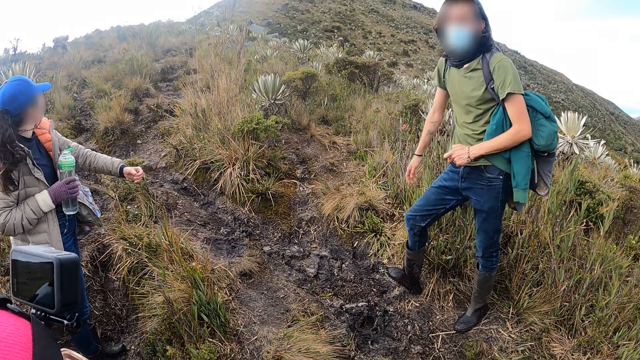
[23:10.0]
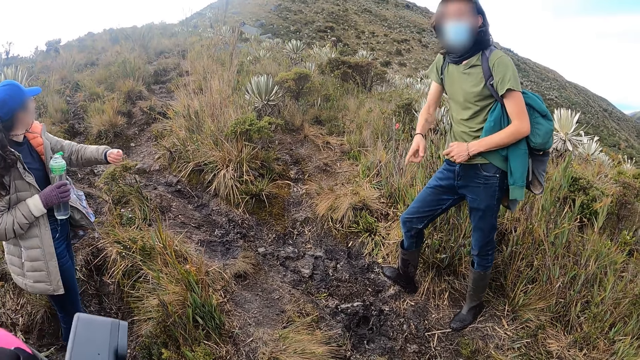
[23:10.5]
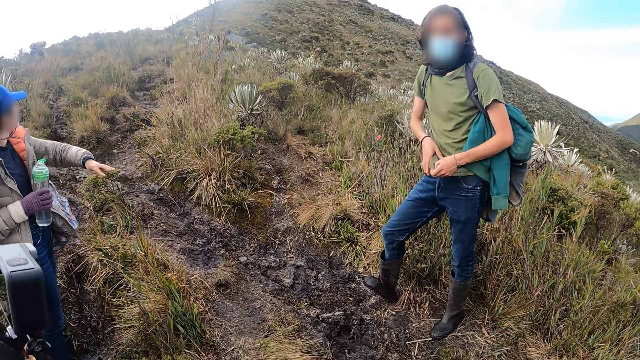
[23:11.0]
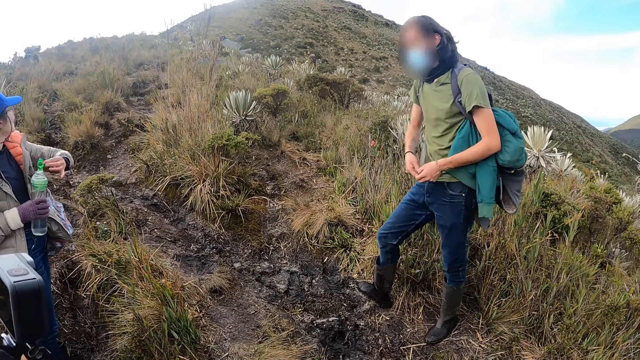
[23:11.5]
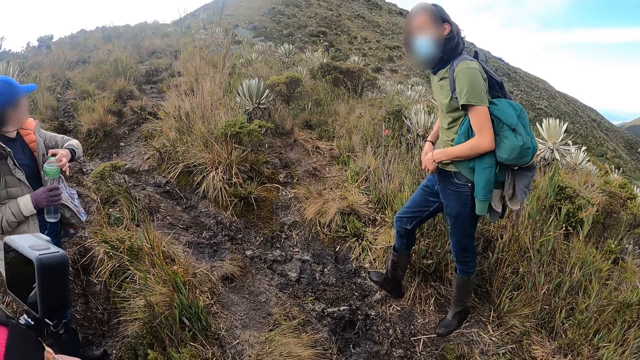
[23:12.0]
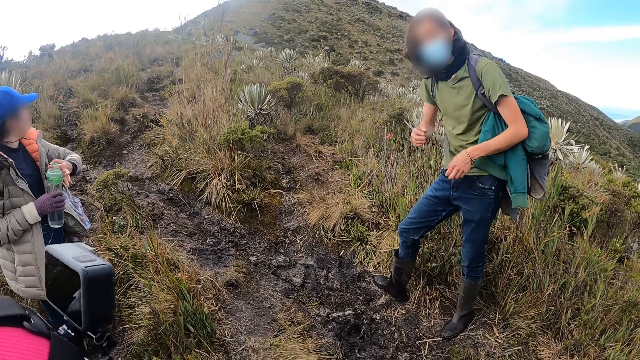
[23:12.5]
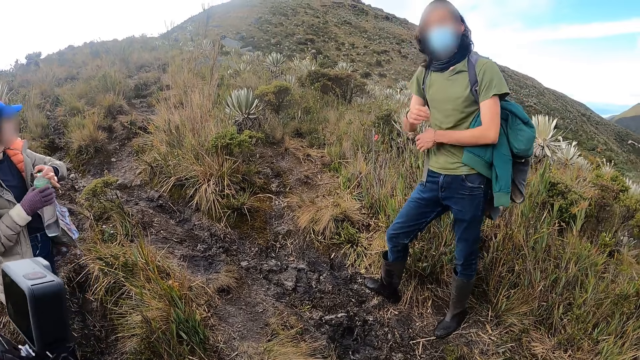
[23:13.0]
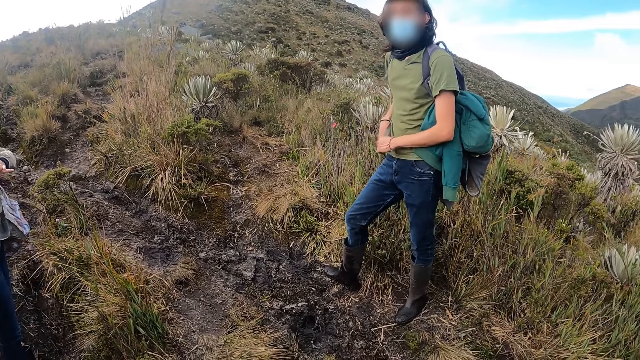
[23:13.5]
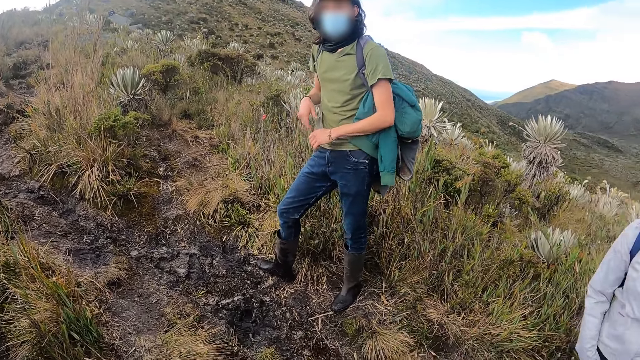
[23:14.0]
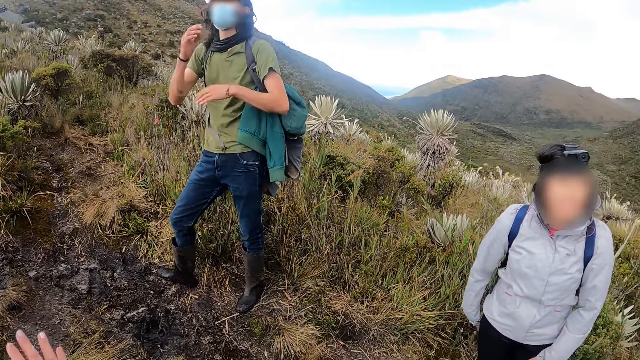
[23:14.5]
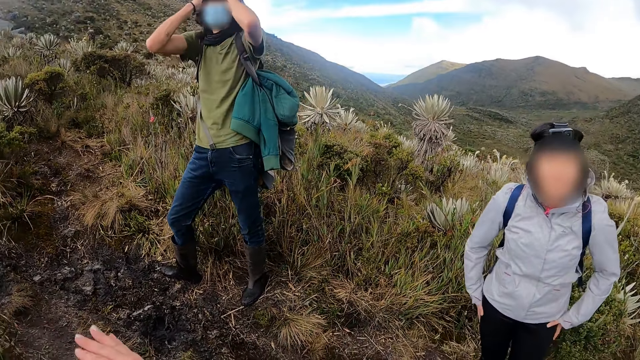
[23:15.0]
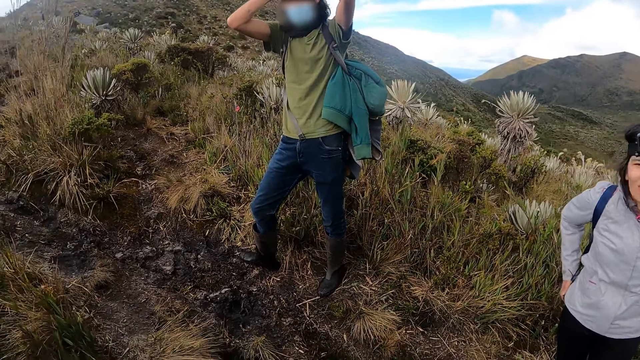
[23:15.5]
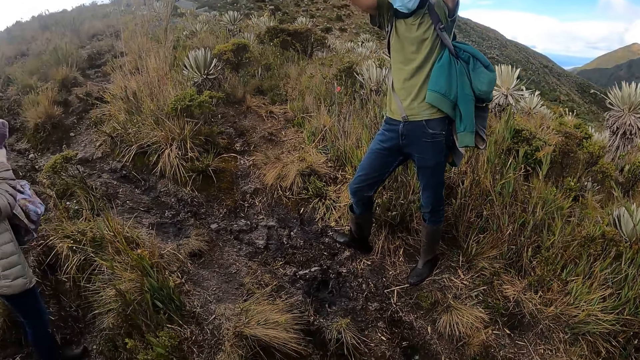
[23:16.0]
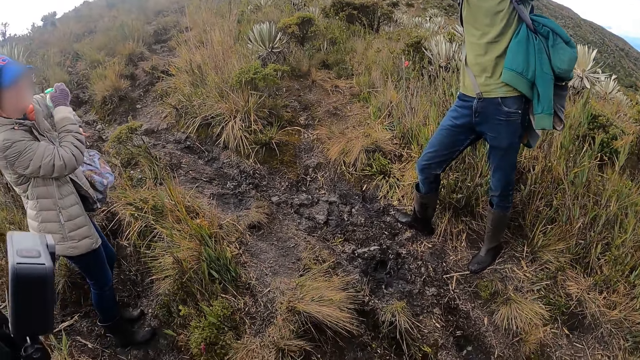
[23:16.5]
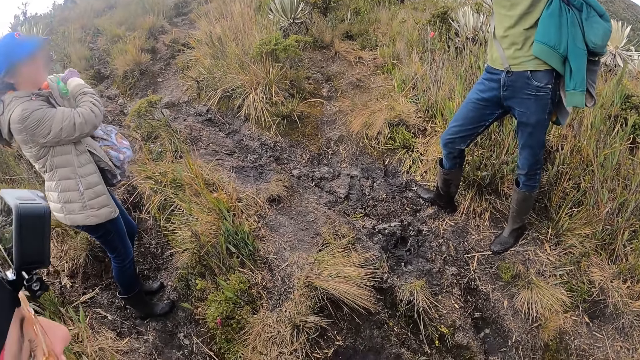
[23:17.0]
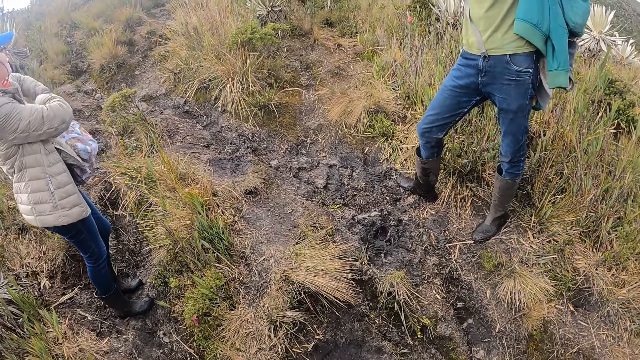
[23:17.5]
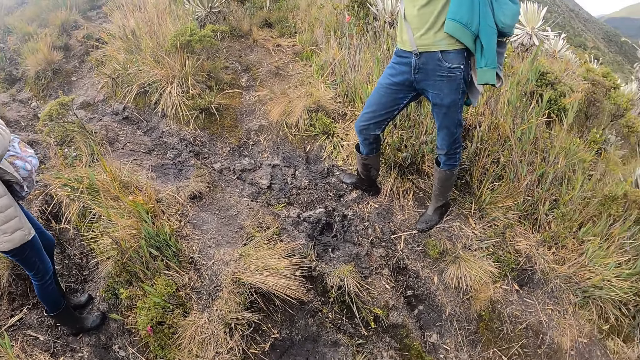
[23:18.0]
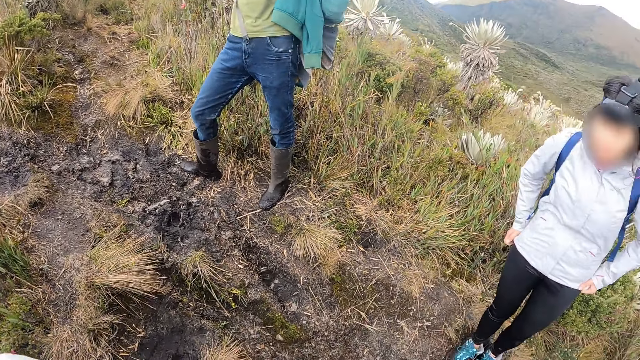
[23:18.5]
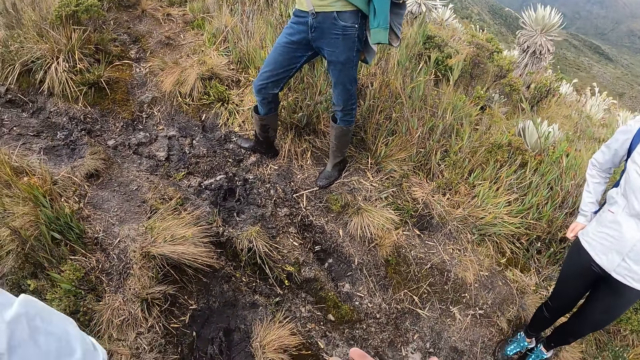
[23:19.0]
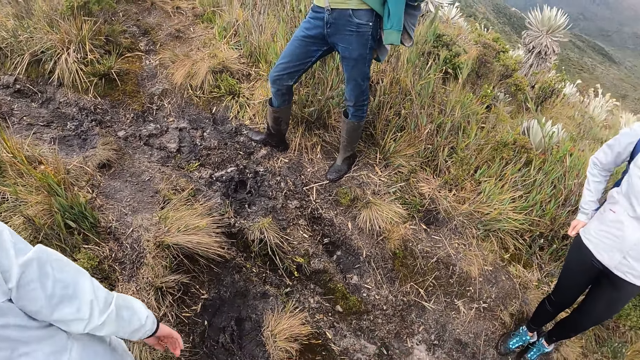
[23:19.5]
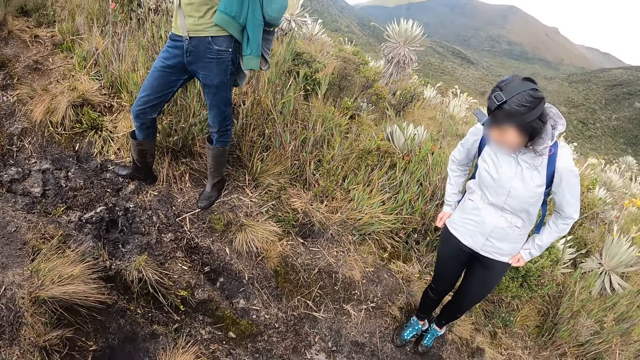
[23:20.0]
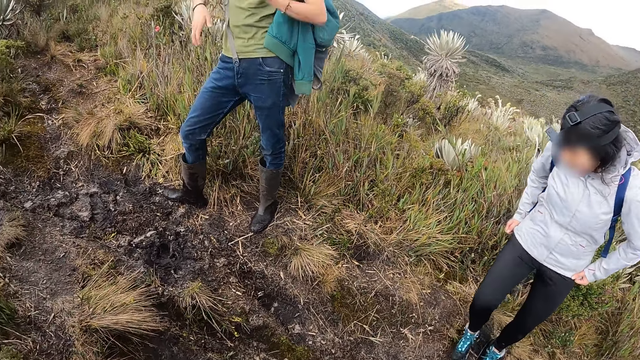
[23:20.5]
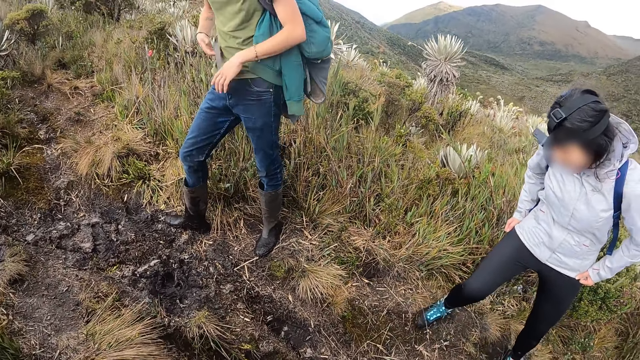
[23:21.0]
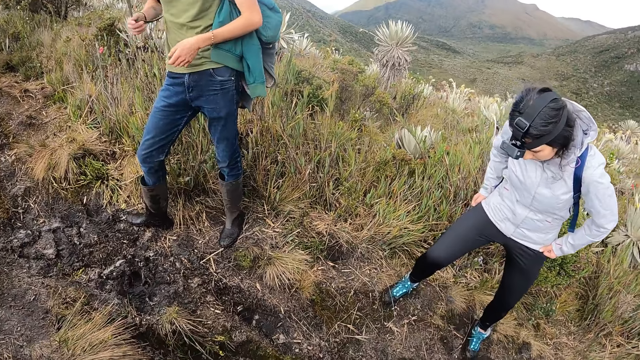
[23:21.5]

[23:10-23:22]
A man adjusts his hair with his hands. A woman drops the bottle in a bag with her right hand.

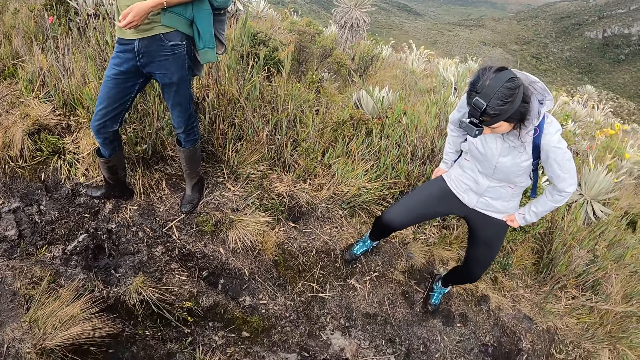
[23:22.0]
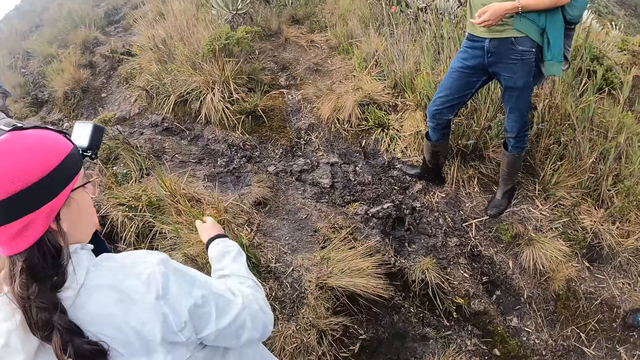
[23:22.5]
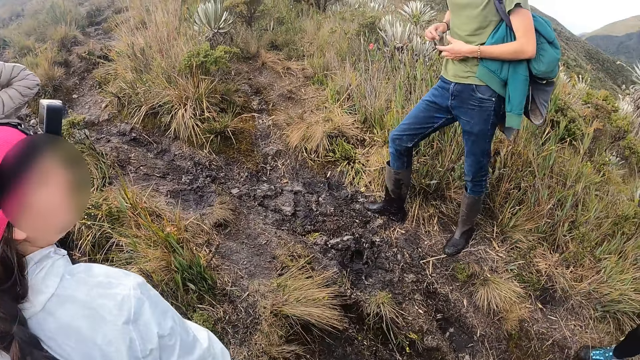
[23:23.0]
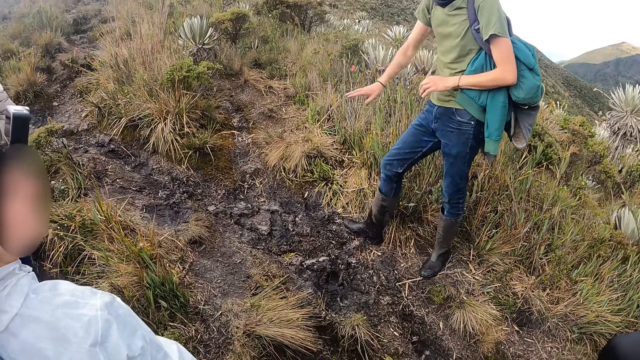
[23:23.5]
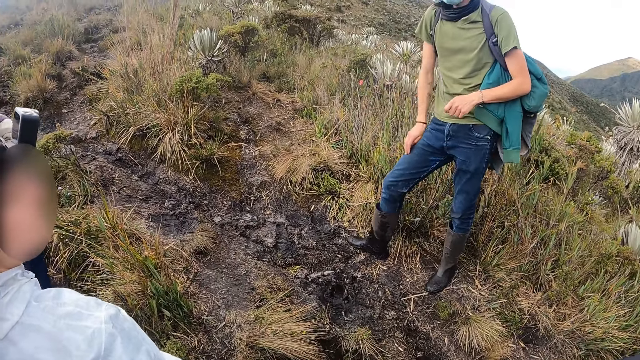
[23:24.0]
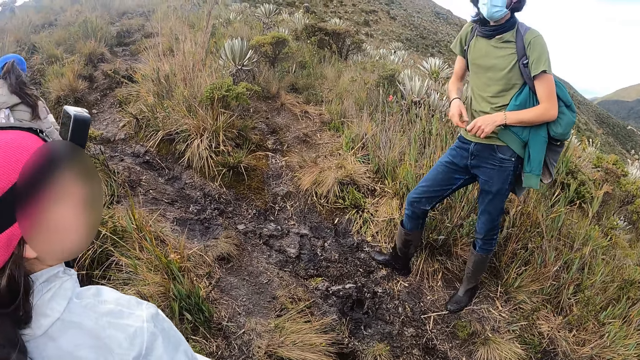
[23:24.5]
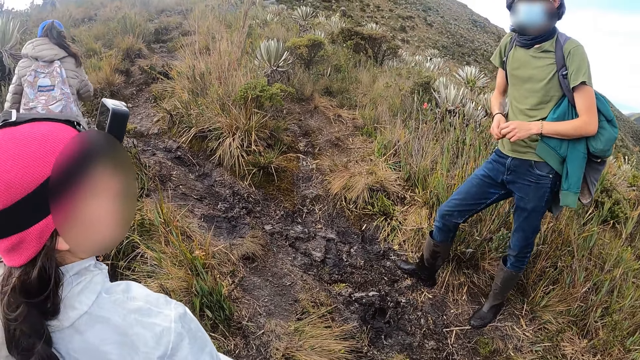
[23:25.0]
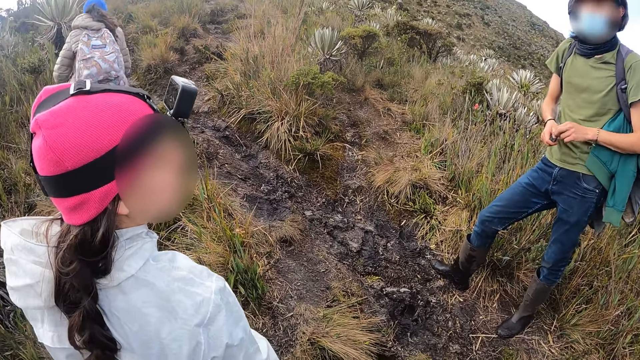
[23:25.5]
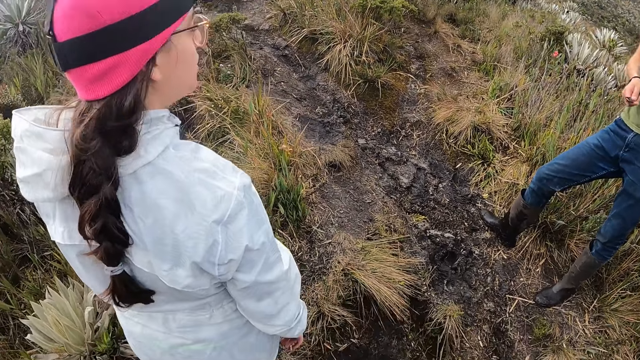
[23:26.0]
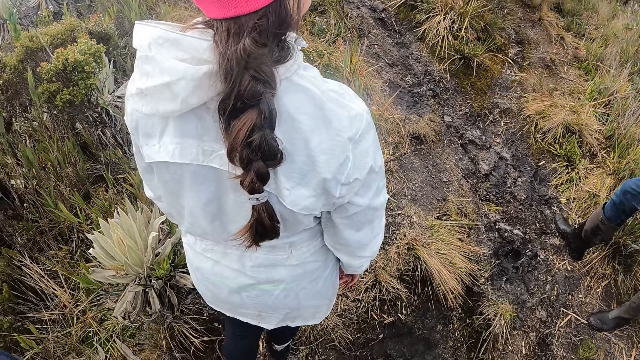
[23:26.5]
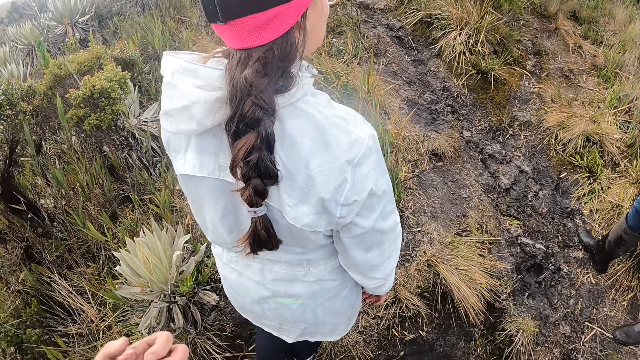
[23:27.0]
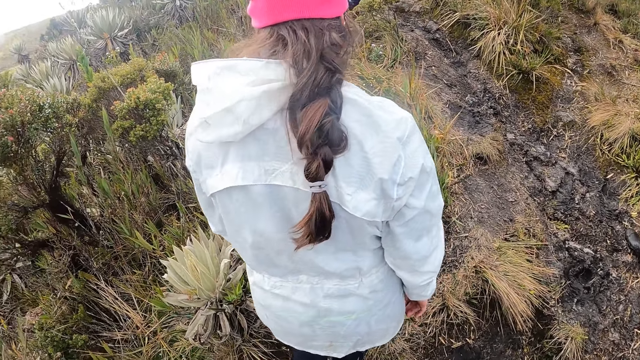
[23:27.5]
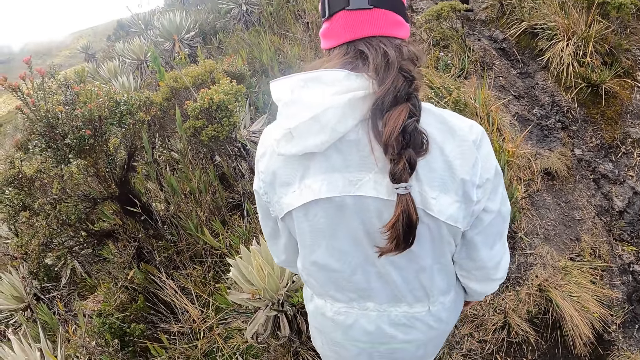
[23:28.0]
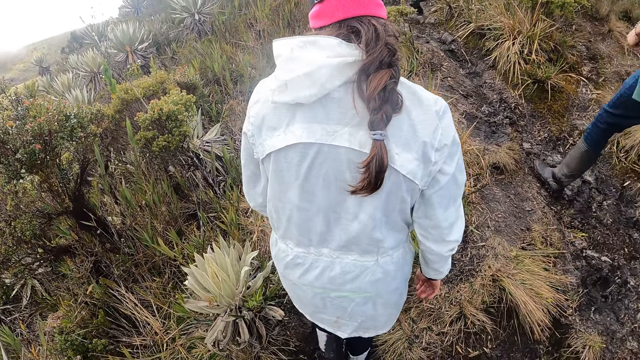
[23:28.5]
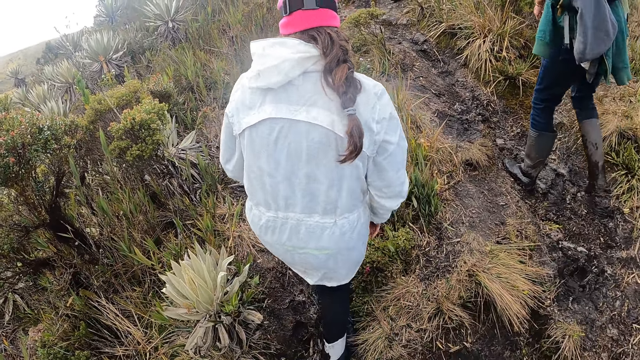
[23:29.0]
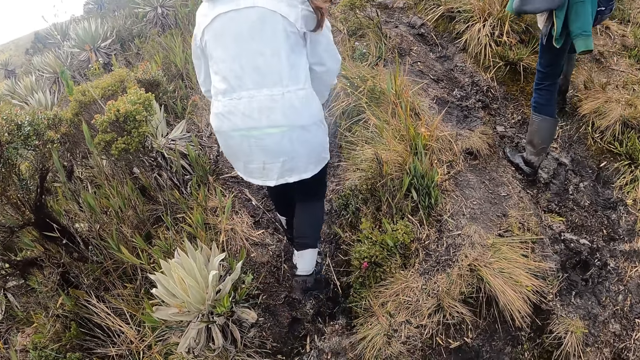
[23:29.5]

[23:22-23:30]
The camera wearer walks in the area.
